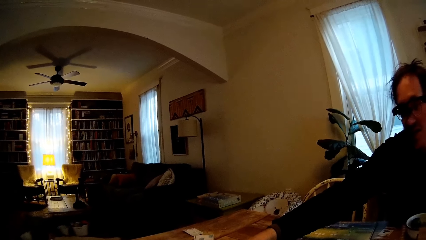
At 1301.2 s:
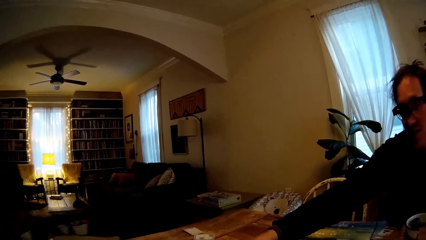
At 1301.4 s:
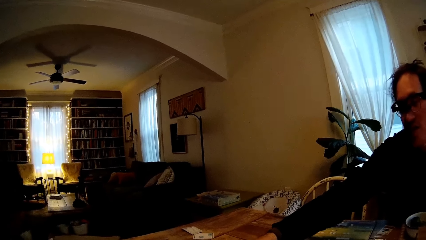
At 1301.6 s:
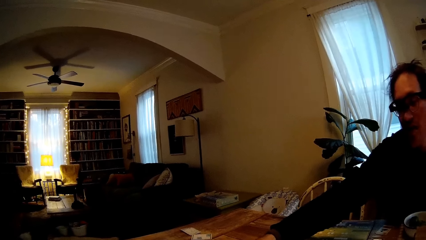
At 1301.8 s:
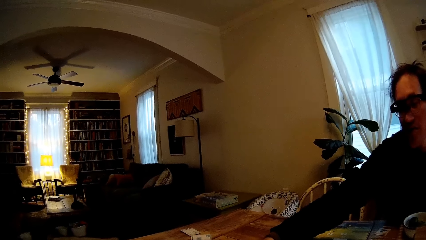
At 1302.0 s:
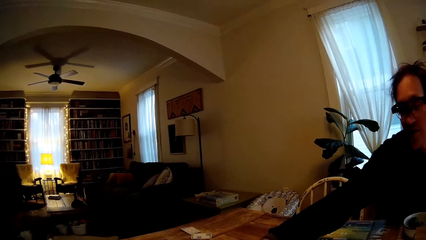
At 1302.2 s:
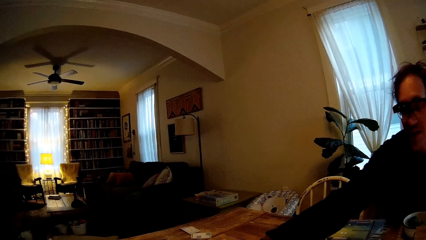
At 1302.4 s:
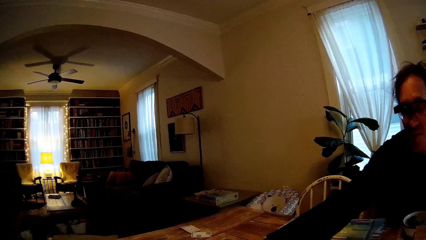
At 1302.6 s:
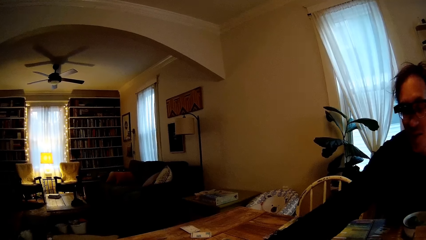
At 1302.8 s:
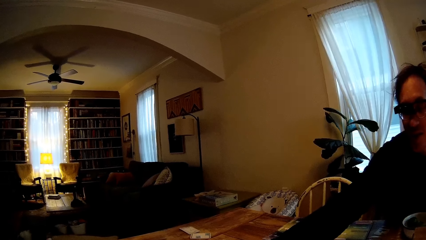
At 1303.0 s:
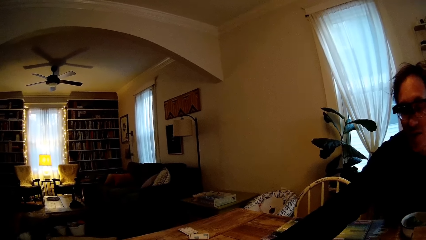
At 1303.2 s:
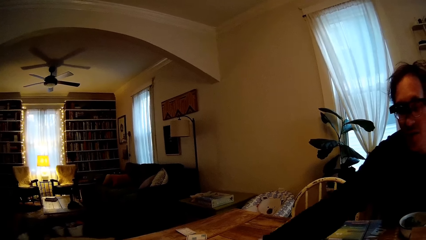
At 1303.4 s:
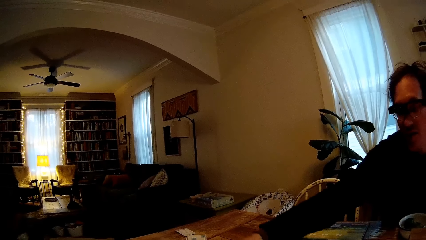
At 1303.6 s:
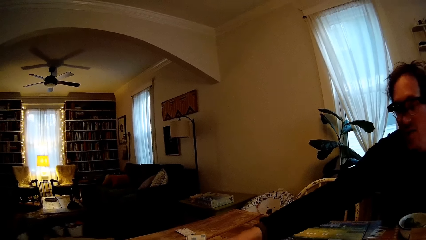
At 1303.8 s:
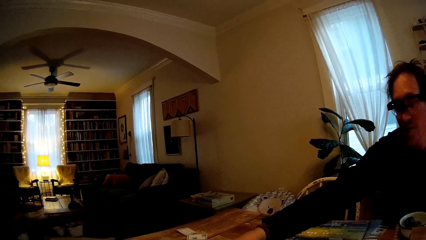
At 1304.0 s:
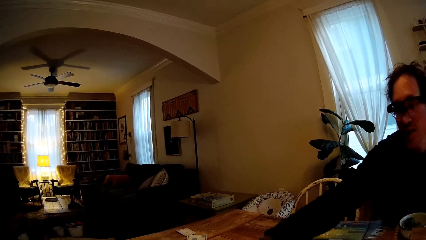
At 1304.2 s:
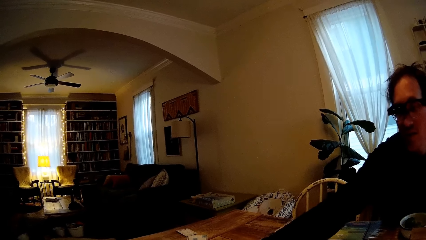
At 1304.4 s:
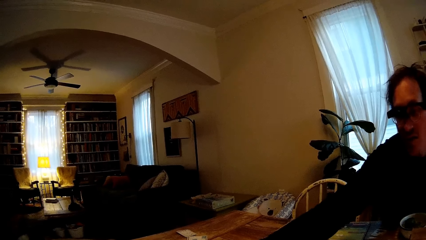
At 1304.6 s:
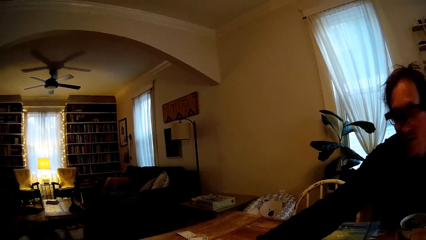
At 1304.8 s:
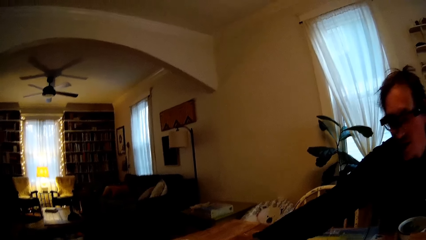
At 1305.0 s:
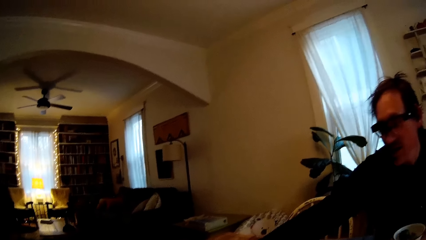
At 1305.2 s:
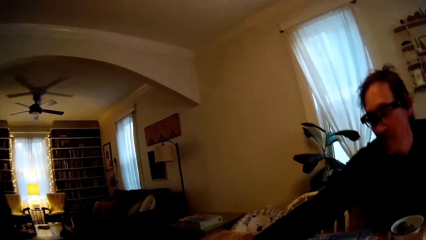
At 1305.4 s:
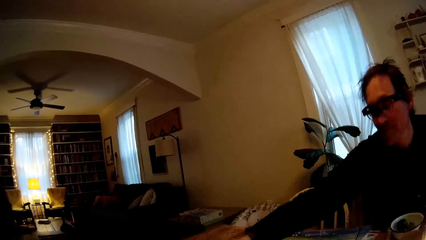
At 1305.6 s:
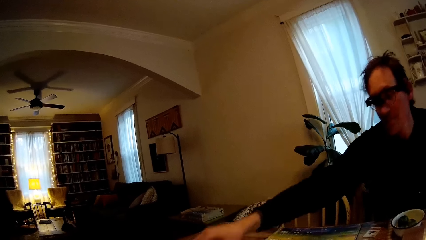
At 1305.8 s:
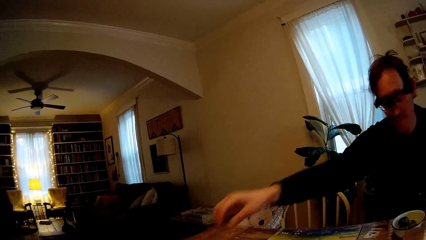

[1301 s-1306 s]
A man moves a card on the table with the right hand.

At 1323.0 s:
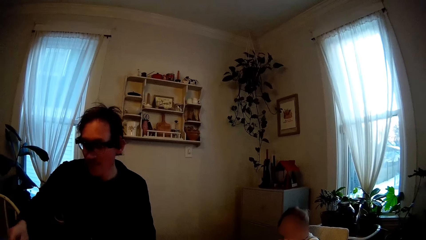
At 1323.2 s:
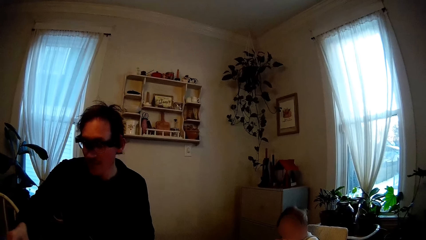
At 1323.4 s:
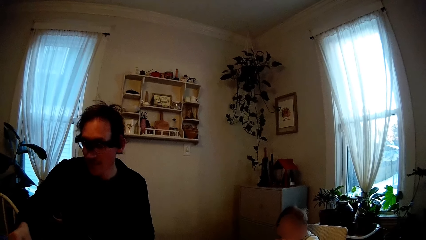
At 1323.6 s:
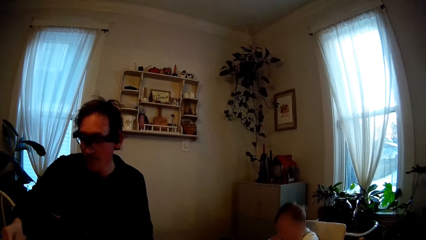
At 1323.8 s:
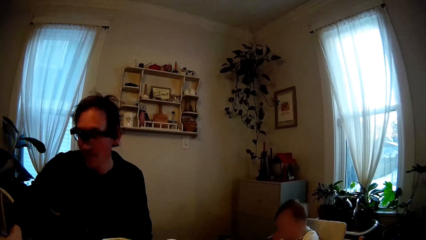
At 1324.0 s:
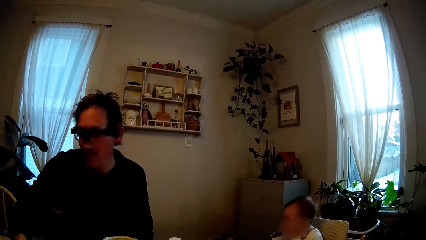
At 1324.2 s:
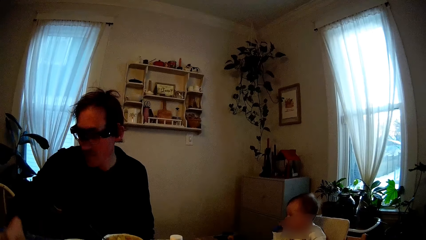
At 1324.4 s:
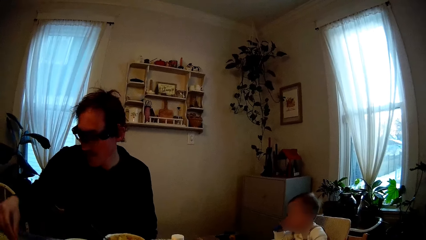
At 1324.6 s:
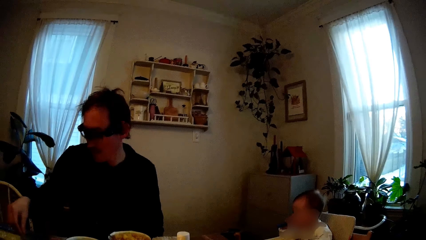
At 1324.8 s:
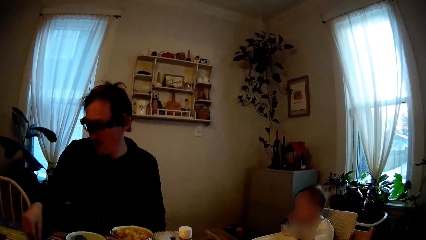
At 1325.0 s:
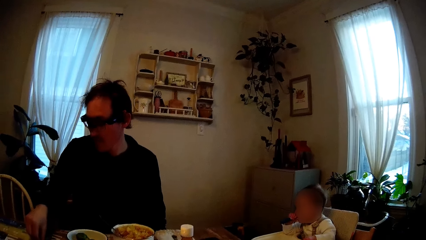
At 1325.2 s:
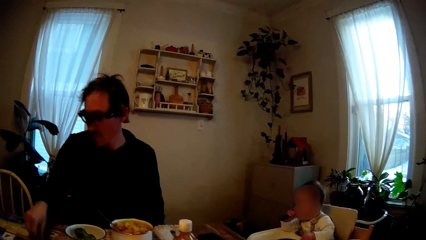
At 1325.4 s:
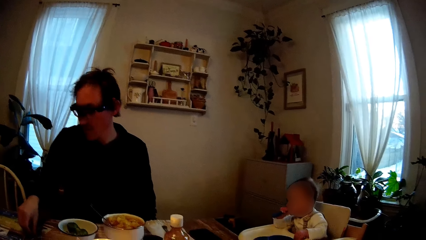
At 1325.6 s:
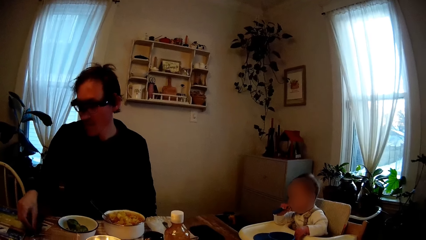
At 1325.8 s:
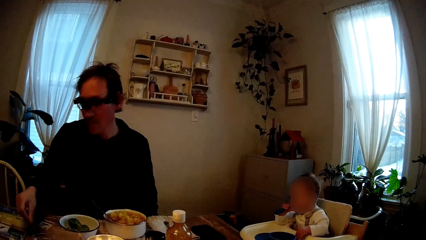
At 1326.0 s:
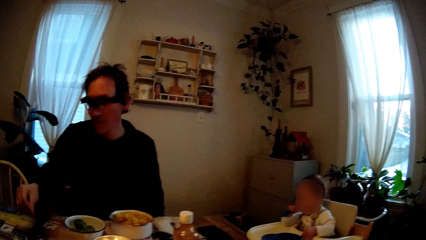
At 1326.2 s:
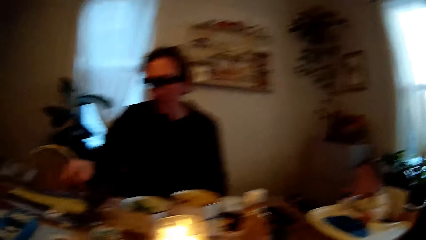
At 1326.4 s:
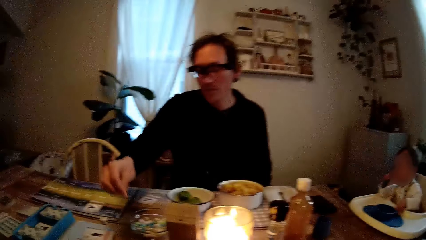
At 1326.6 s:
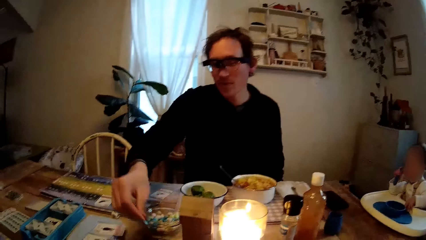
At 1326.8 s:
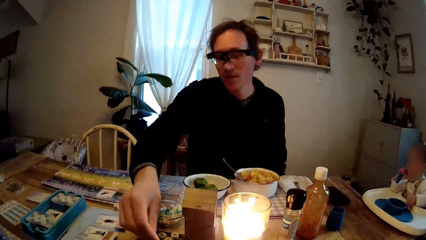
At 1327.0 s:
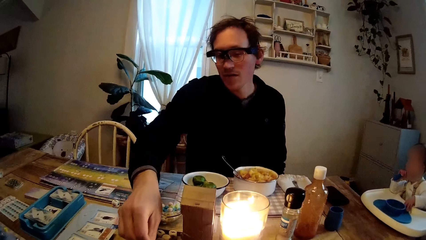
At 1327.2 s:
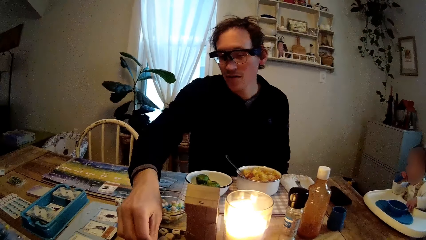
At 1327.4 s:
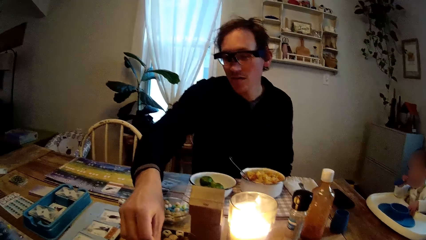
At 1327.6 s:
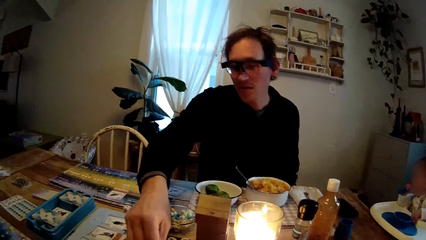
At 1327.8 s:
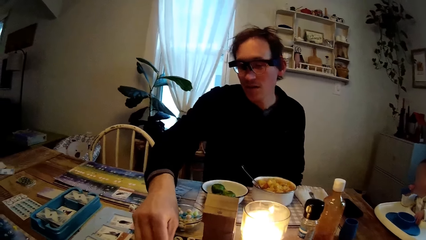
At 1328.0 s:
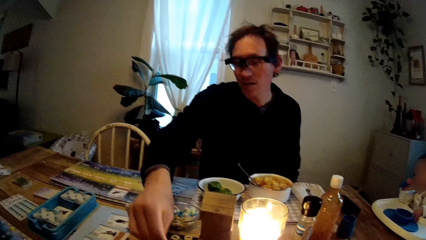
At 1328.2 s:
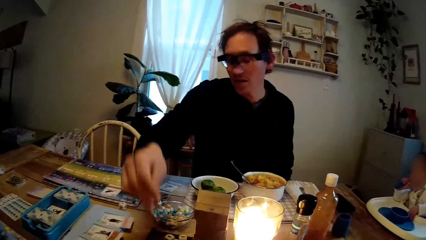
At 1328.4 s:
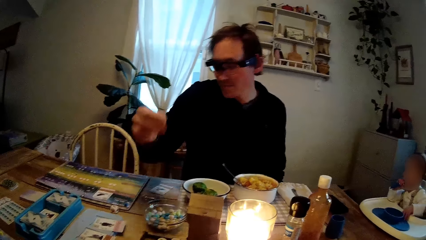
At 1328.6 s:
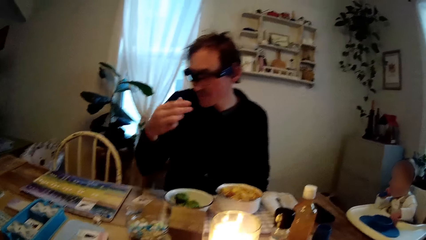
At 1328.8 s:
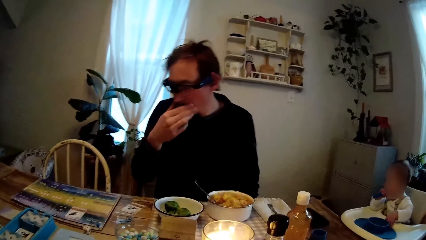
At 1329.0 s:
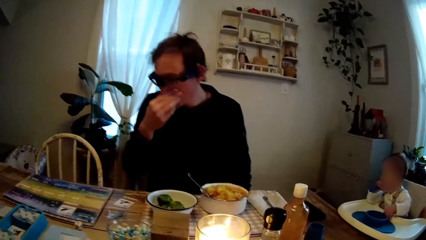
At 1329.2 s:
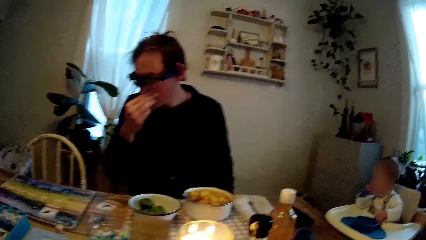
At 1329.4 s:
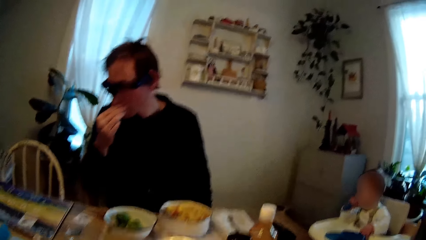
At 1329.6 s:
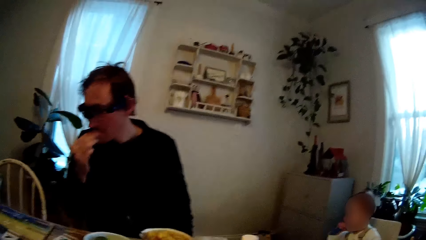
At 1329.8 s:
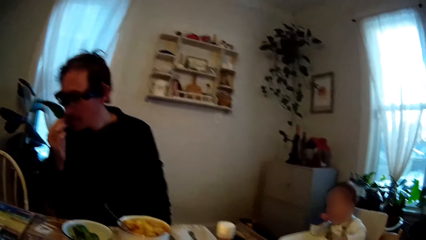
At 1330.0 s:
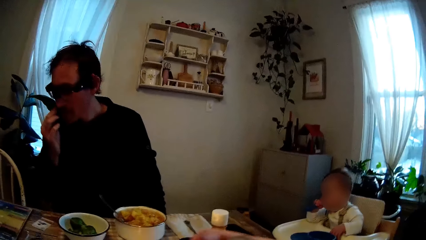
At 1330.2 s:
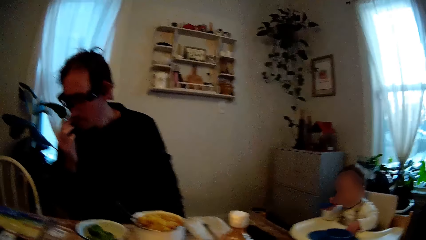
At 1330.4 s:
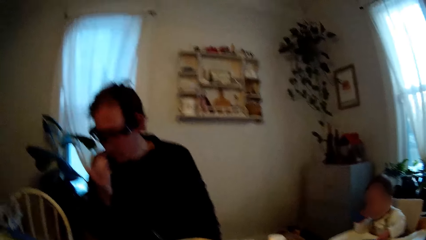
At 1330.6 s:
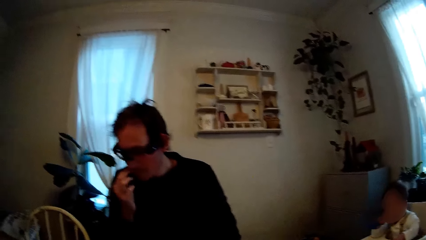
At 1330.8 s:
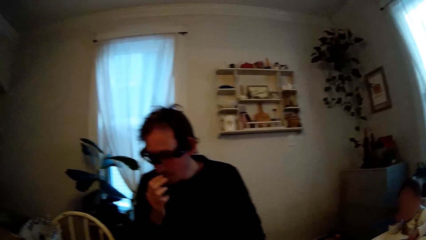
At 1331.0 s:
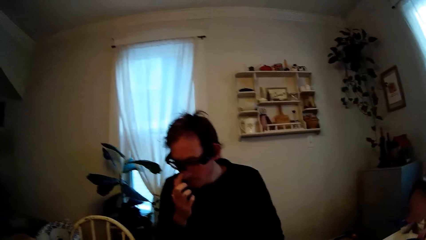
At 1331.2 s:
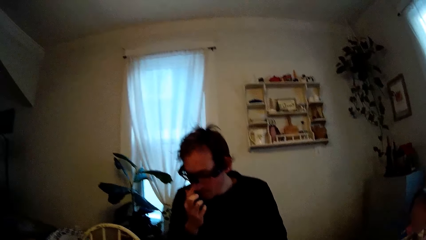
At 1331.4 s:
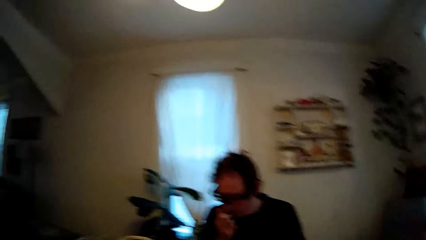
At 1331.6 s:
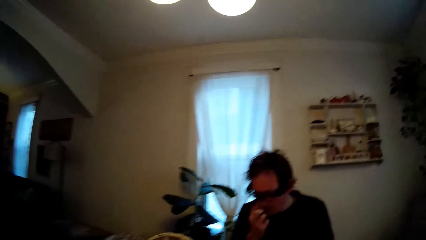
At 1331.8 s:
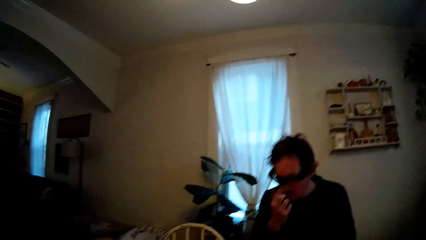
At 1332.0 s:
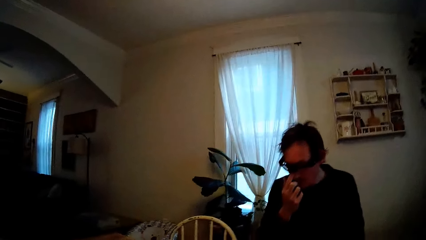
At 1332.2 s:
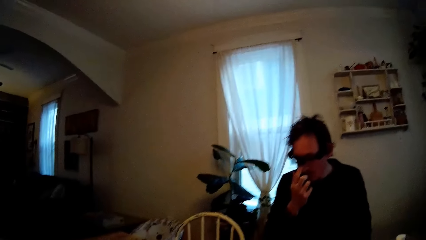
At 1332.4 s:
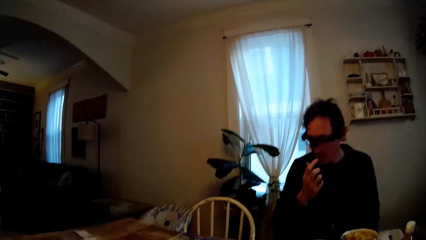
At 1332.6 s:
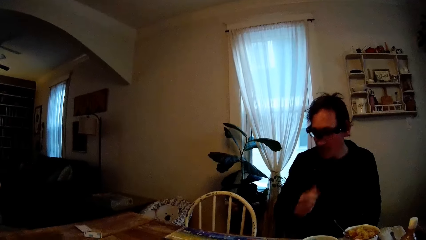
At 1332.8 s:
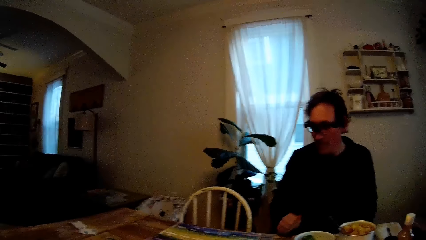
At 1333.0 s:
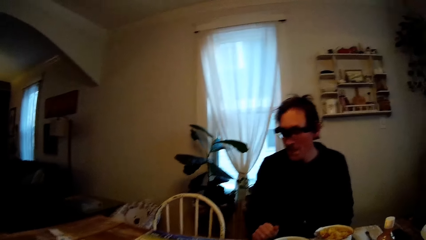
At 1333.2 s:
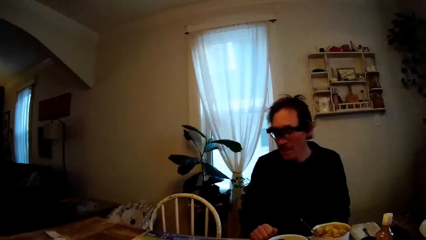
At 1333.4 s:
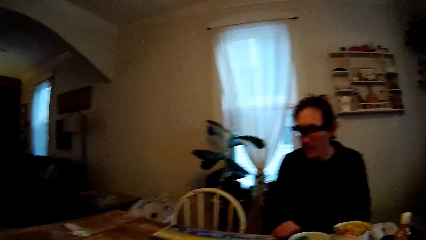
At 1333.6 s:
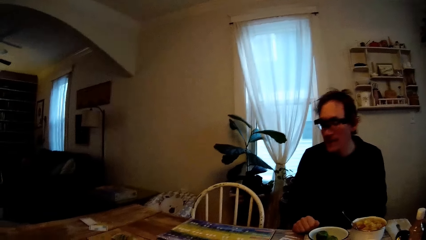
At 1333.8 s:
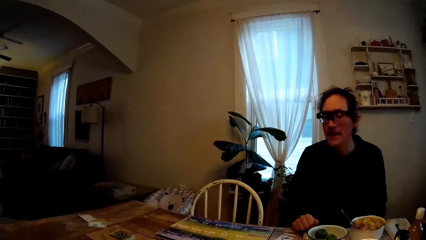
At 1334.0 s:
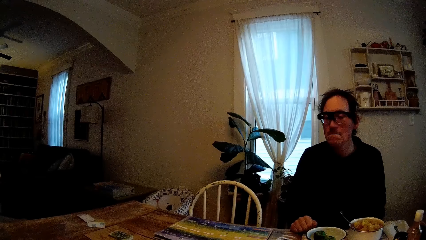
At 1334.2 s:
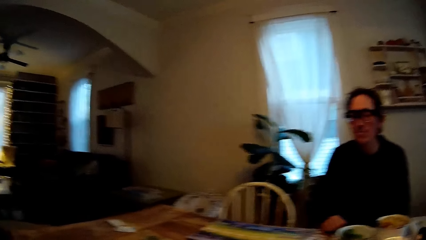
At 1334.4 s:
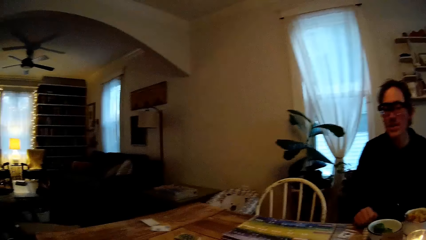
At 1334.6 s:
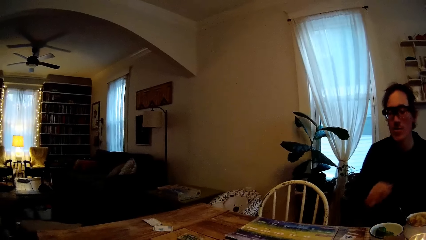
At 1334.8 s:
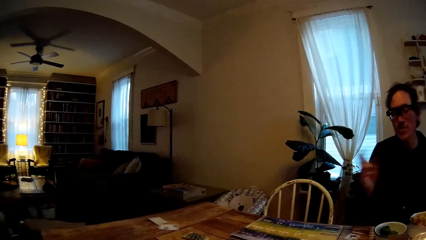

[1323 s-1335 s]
A man moves something on the table with the right hand. The man moves something on the table with the right hand again. The man places the coin in his right hand on the table. The man moves his hand out of the table. The man touches his face with his right hand. The man places his hand on the table.
